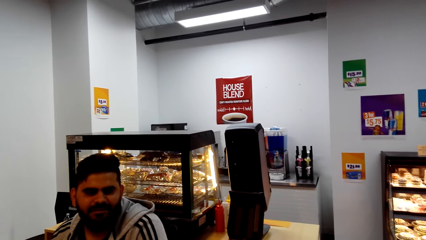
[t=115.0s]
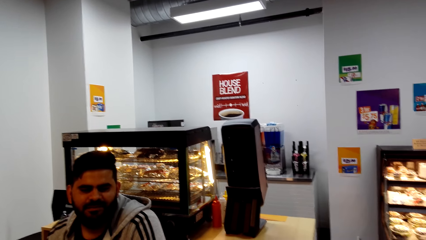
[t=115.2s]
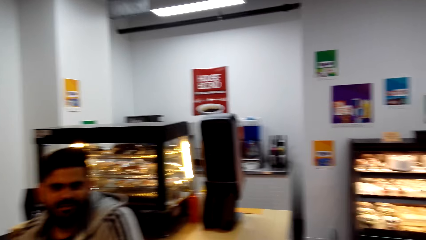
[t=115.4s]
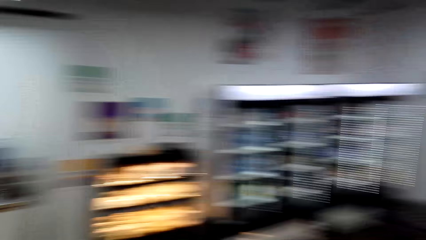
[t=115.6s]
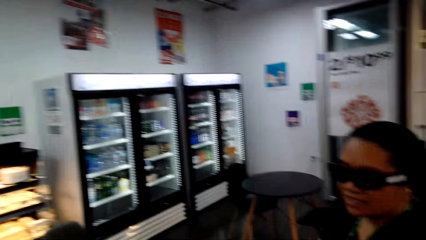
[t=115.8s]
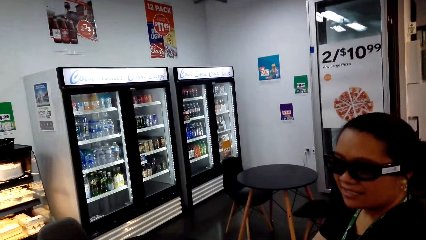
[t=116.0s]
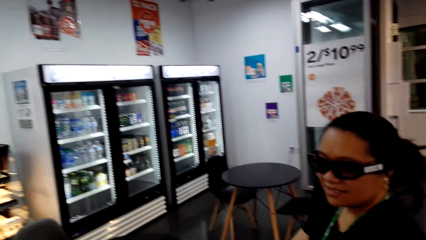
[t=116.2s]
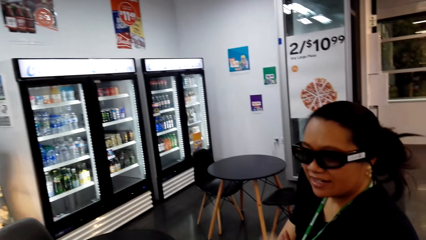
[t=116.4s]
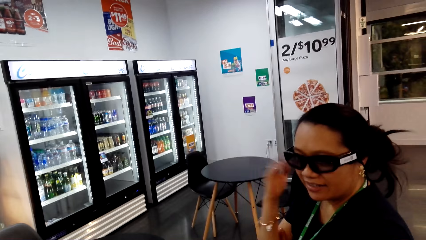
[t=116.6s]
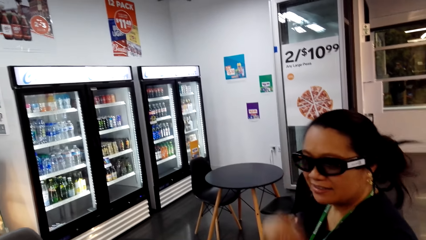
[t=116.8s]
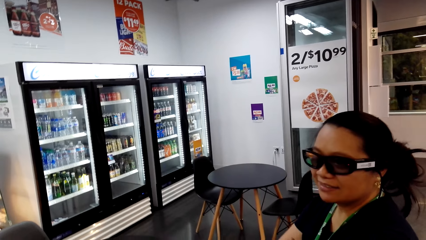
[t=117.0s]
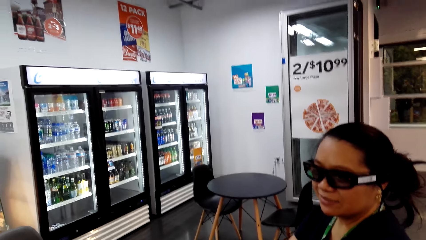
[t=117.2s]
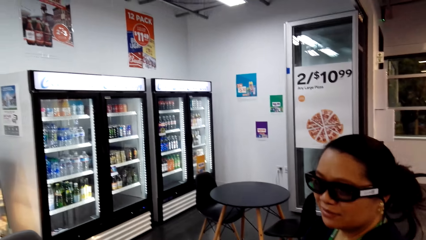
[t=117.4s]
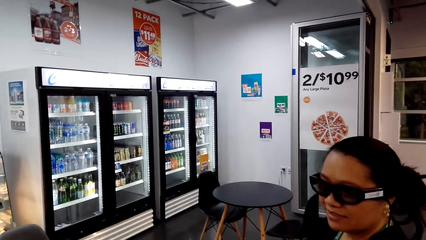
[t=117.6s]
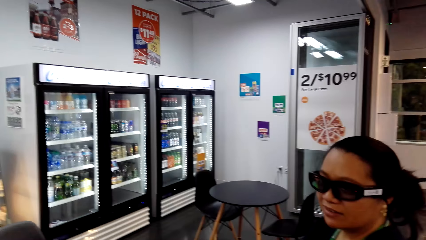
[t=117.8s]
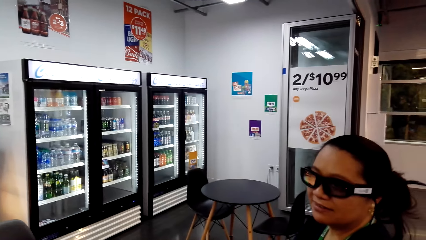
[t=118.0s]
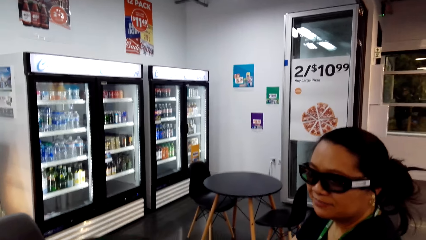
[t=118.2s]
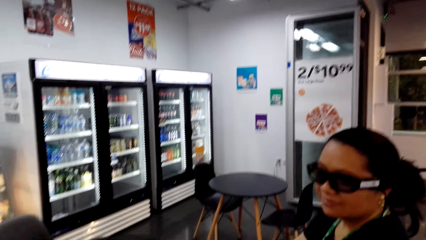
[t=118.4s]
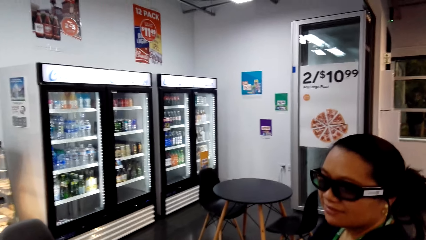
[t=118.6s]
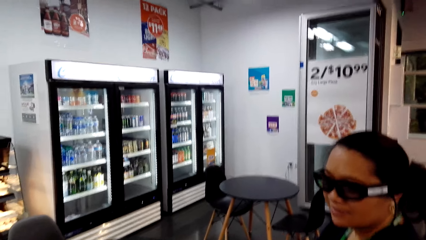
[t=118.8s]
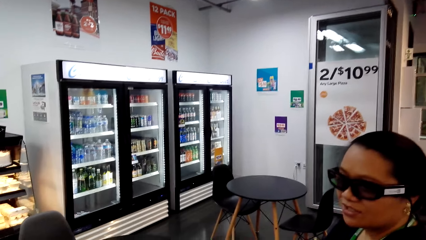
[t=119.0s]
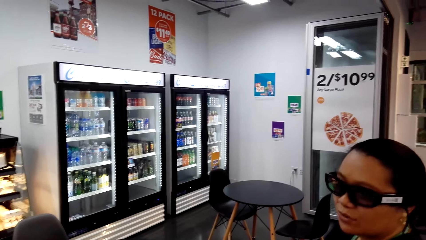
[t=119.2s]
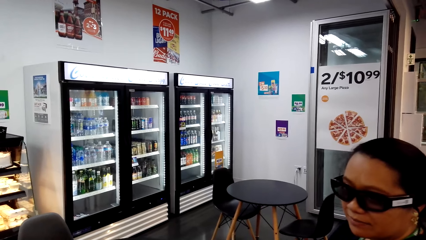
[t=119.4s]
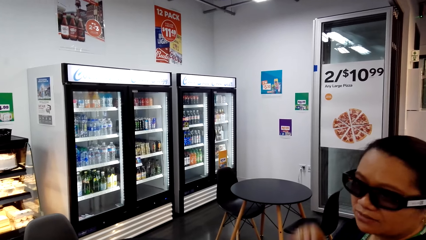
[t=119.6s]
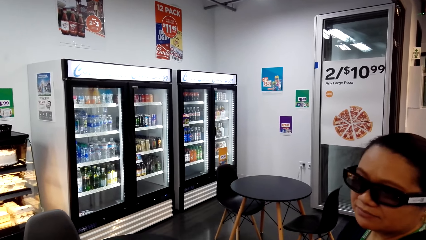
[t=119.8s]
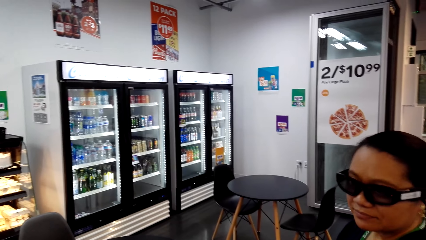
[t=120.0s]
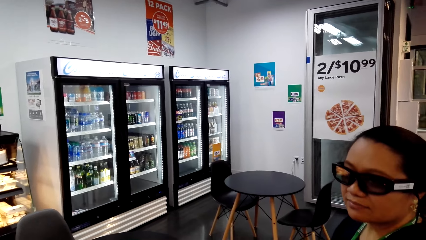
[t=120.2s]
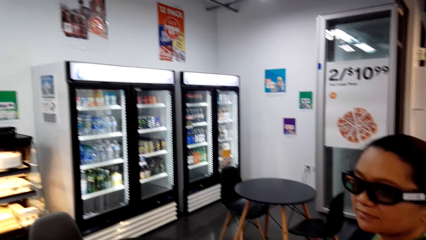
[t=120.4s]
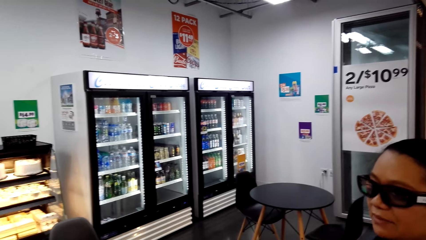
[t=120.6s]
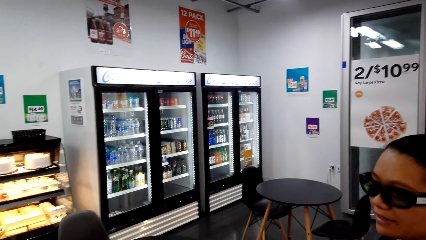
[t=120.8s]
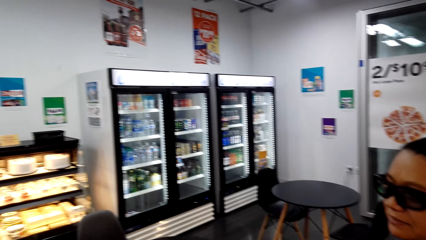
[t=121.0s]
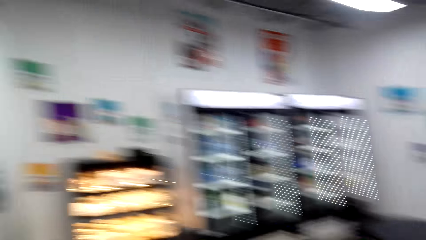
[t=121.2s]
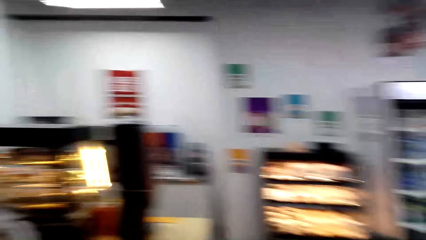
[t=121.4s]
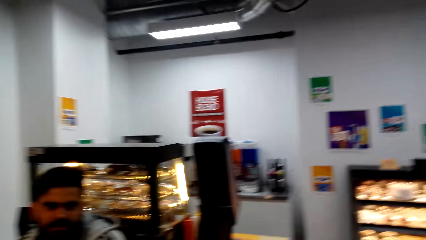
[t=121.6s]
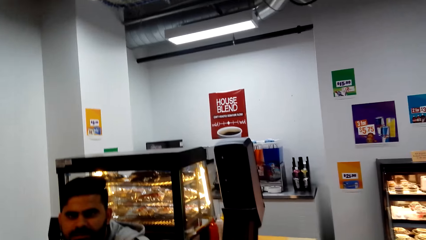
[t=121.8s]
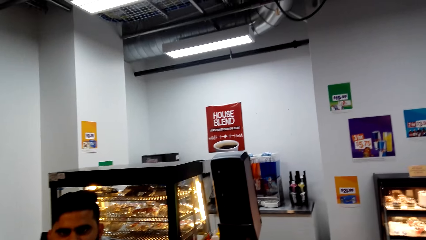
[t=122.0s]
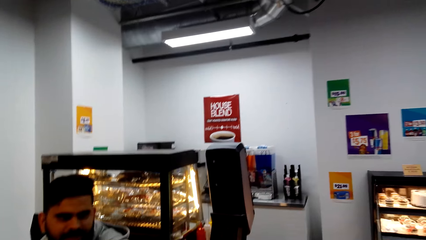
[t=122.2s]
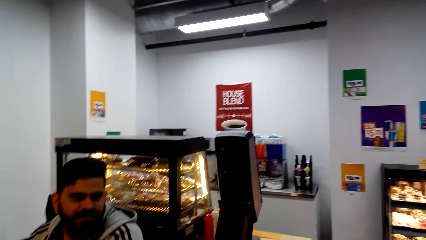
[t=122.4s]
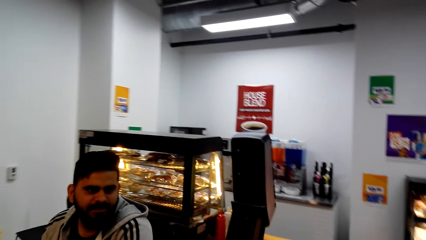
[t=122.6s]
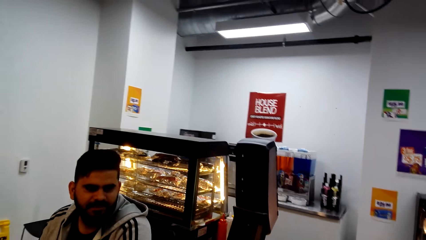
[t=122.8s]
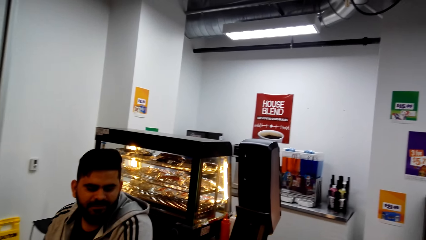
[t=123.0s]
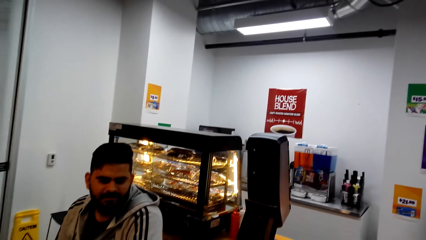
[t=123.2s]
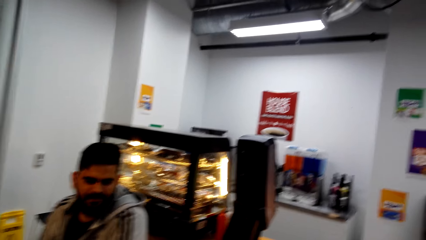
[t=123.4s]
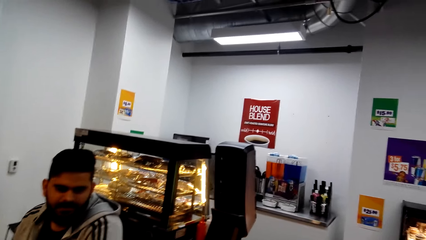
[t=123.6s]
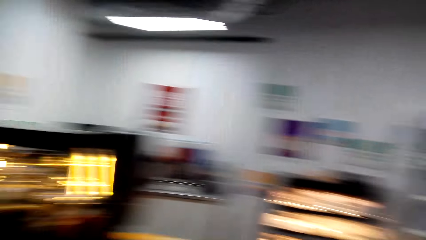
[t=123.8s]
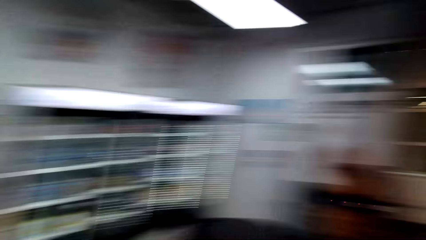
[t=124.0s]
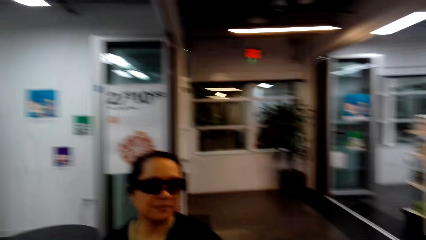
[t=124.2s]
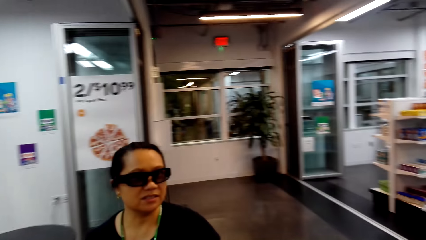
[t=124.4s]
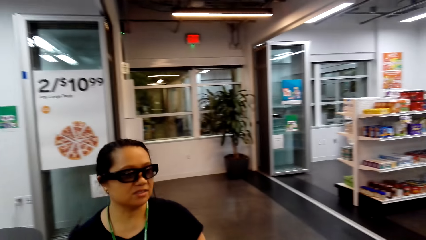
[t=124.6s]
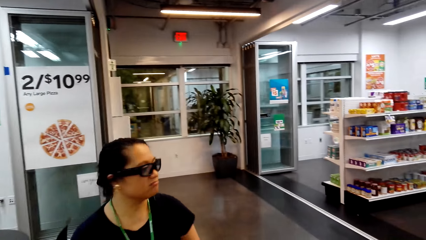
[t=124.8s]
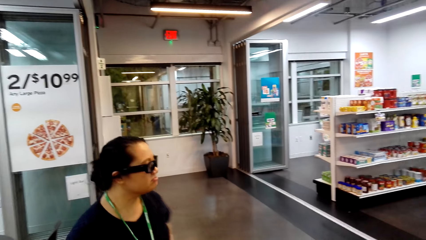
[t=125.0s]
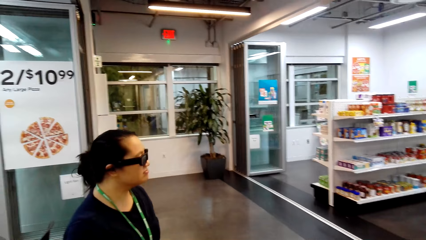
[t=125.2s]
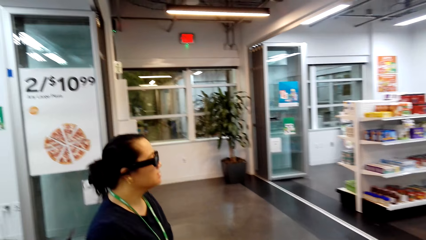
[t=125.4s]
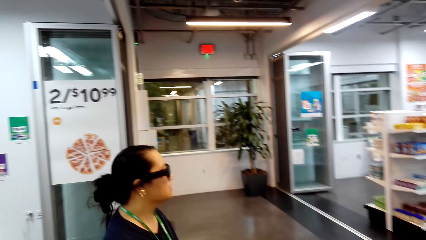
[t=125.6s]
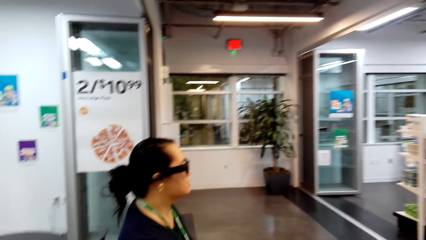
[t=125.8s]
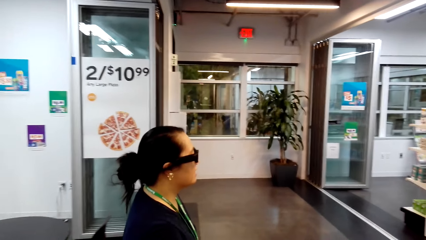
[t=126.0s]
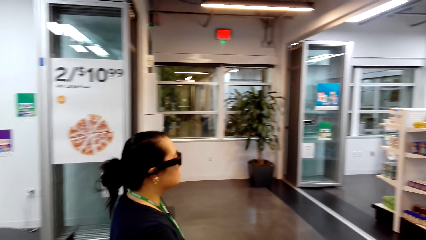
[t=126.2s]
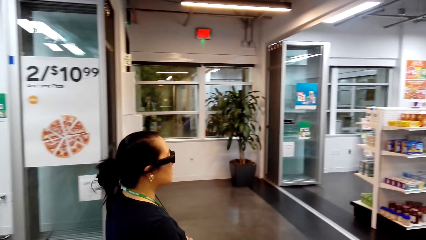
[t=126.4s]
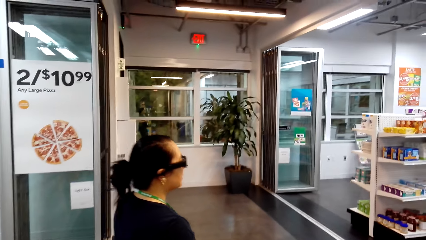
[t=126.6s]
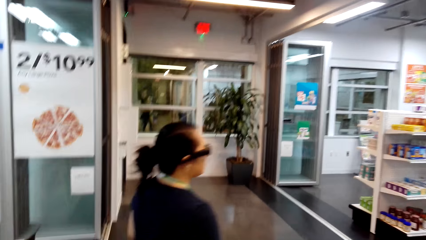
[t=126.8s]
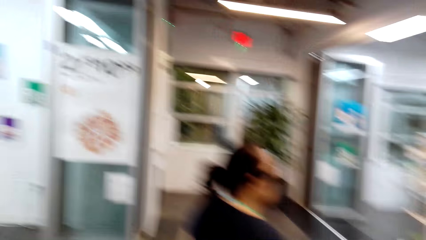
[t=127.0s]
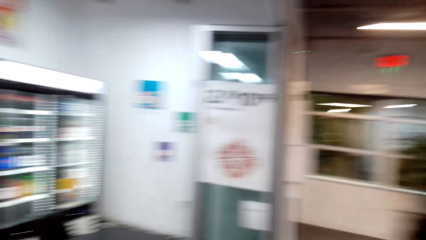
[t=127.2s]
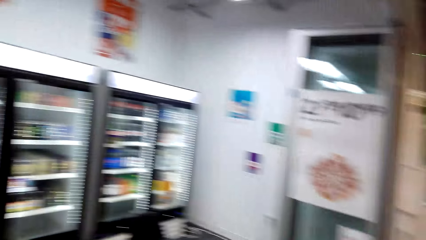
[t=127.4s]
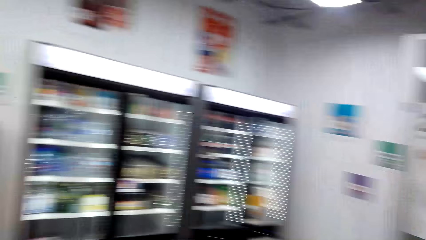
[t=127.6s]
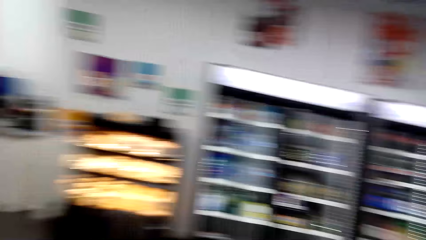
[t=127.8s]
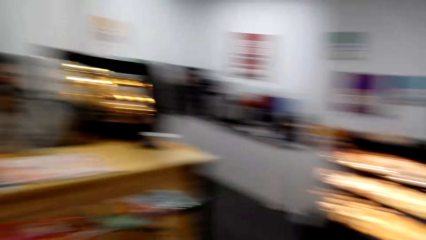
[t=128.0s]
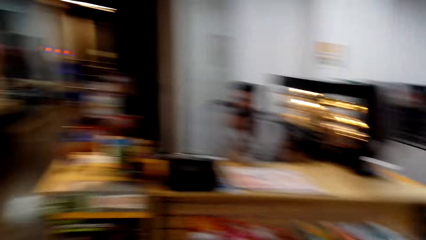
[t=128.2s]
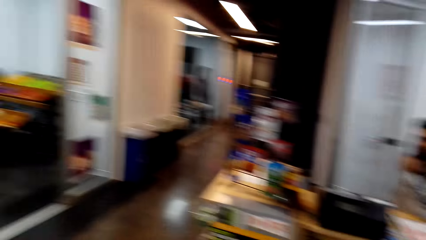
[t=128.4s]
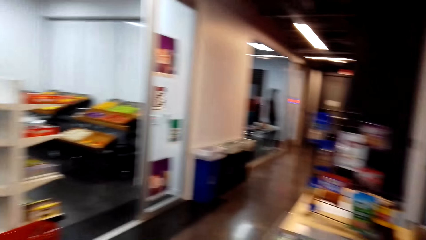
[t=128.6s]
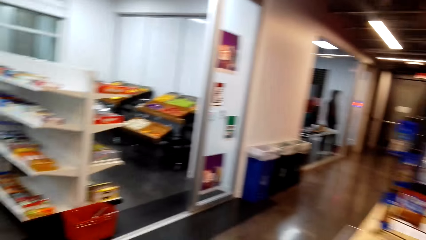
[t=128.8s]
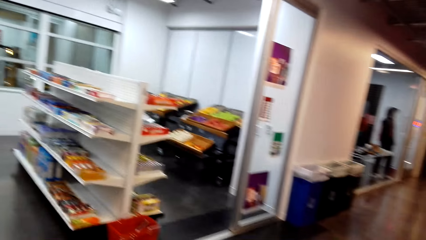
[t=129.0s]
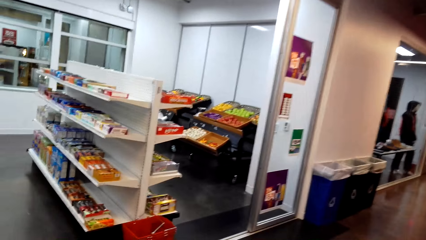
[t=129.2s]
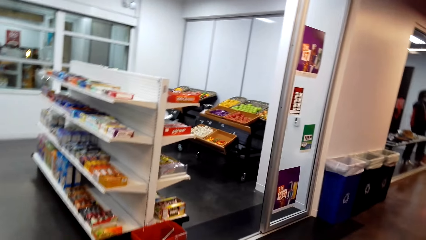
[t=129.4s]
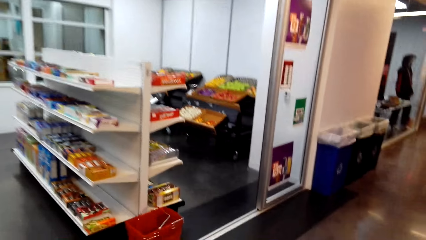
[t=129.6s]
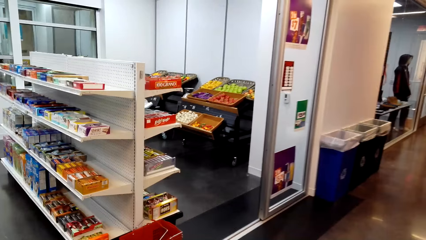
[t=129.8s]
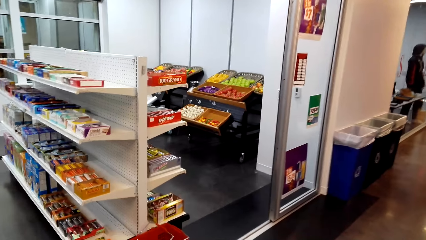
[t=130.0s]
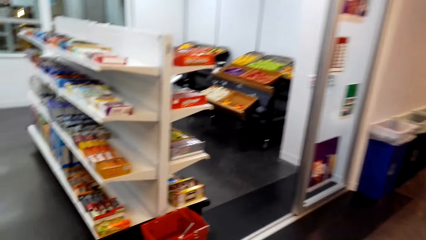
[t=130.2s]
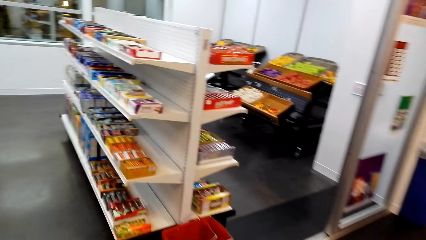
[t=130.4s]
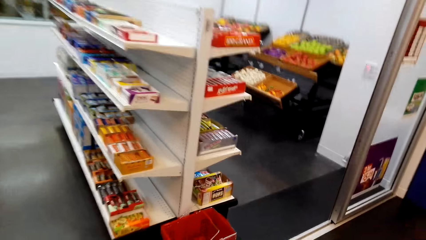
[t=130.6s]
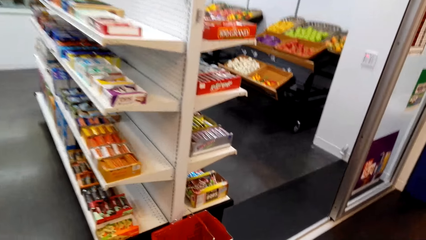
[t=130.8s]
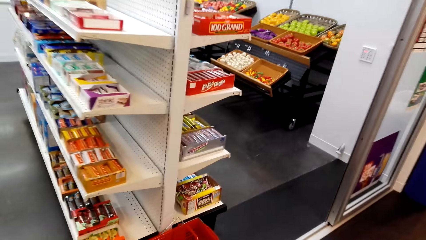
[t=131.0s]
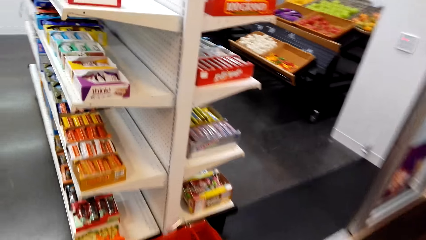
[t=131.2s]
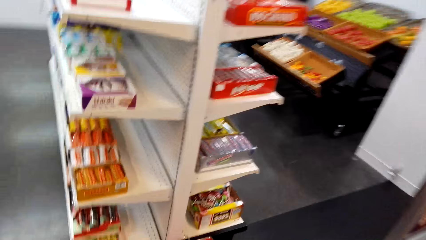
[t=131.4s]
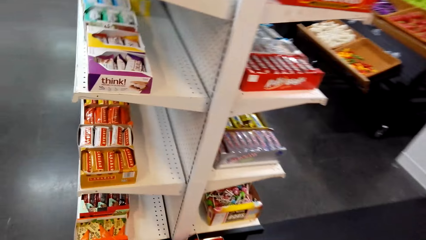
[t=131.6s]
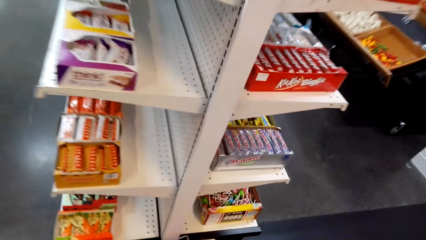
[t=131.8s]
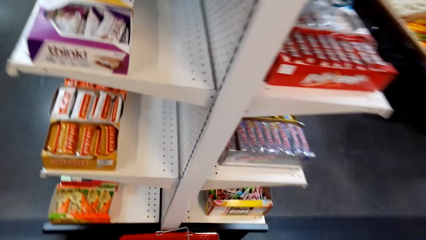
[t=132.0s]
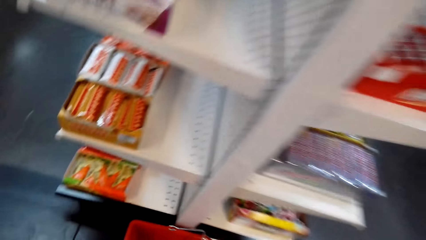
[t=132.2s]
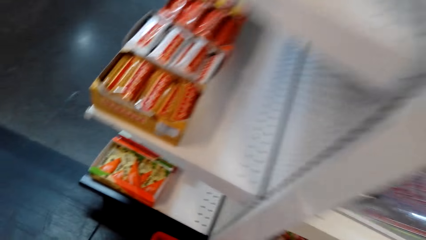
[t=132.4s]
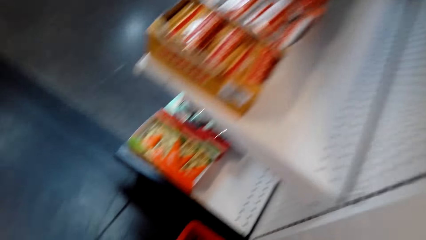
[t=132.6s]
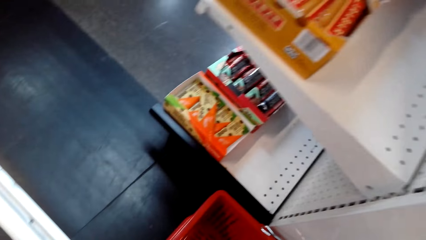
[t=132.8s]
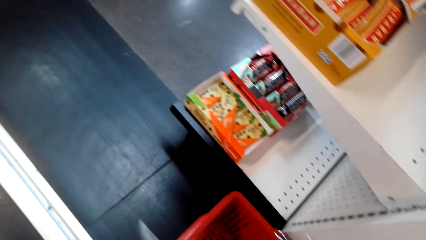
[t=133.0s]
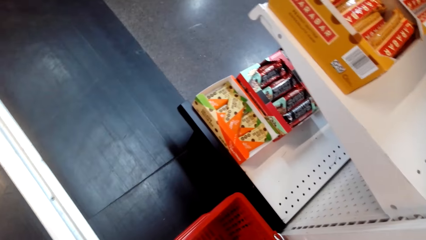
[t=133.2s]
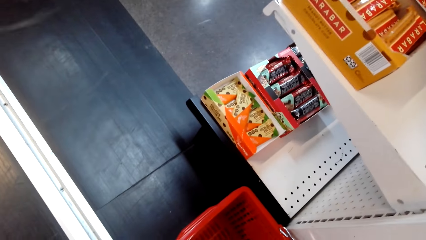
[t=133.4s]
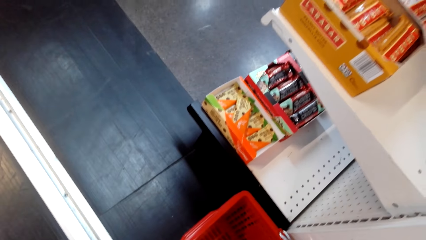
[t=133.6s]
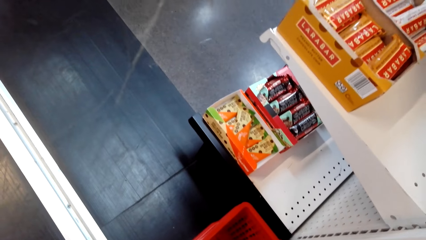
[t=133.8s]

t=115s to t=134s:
The woman talks to a cashier. The camera wearer looks around. The cashier talks to the woman. The cashier talks to the woman again. The camera wearer looks around. The woman talks to the cashier. The camera wearer talks to the cashier. They look around. The woman talks to the camera wearer. The cashier talks to the woman. The woman talks to the cashier. The camera wearer looks around. They walk. They talk to the woman. They pick up a shopping basket.
